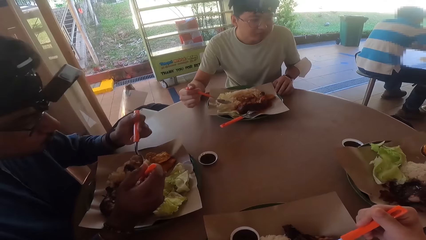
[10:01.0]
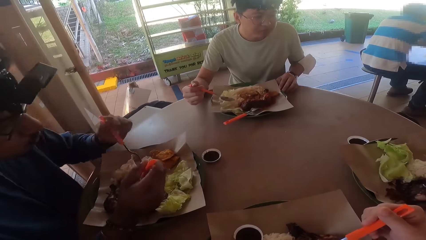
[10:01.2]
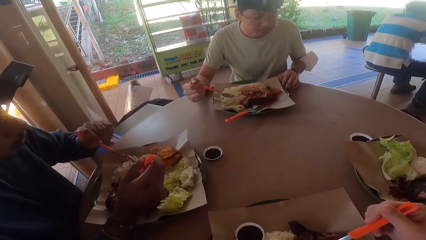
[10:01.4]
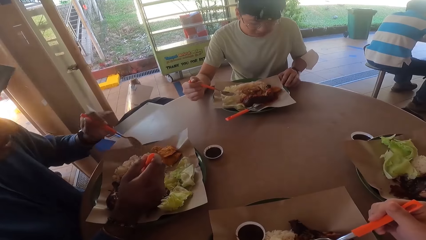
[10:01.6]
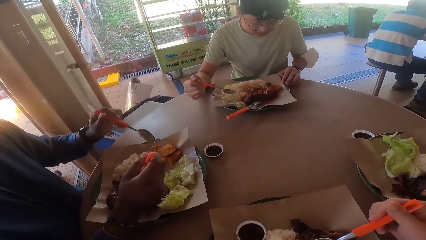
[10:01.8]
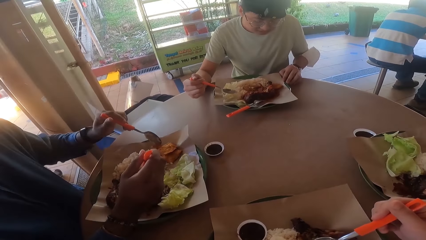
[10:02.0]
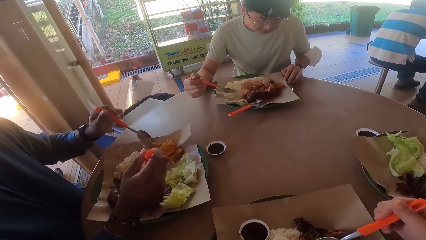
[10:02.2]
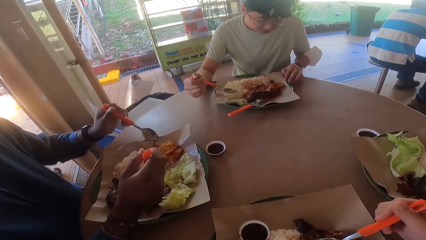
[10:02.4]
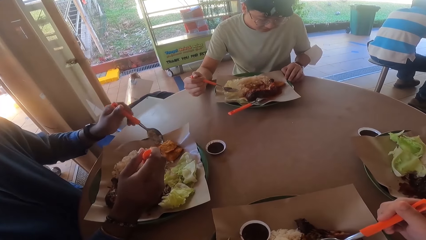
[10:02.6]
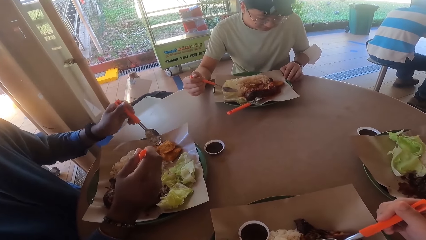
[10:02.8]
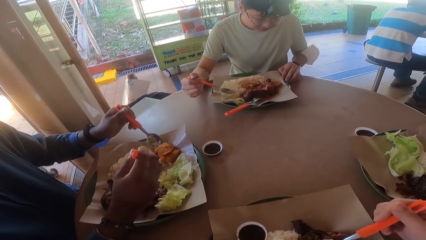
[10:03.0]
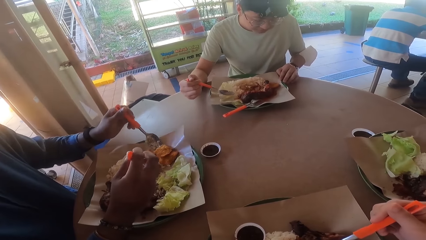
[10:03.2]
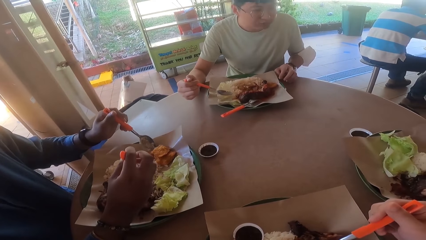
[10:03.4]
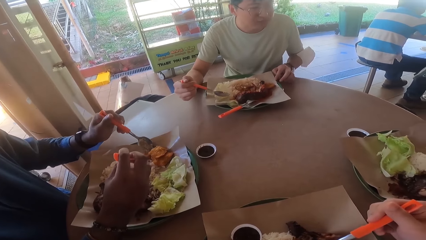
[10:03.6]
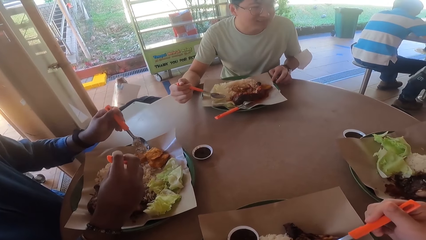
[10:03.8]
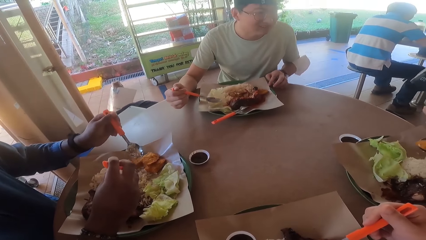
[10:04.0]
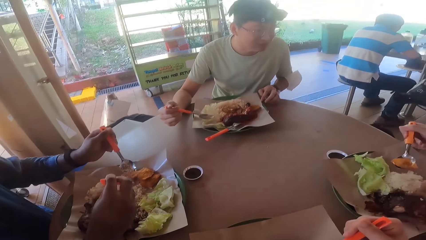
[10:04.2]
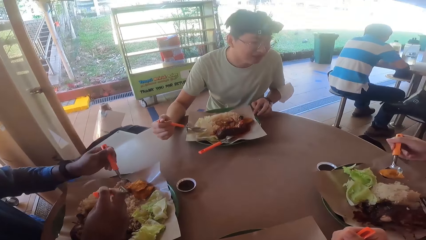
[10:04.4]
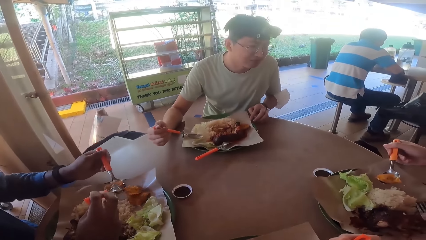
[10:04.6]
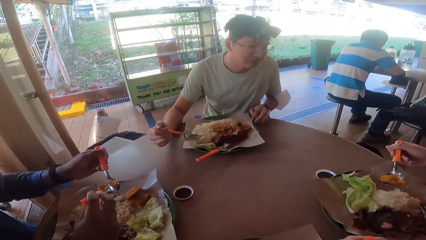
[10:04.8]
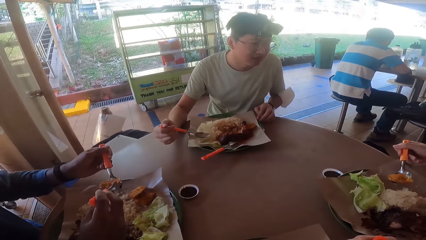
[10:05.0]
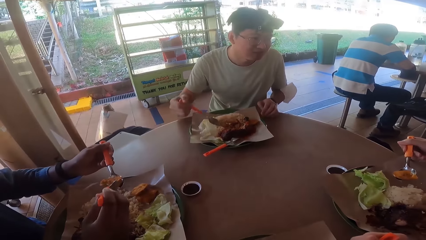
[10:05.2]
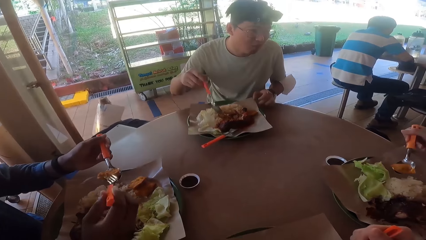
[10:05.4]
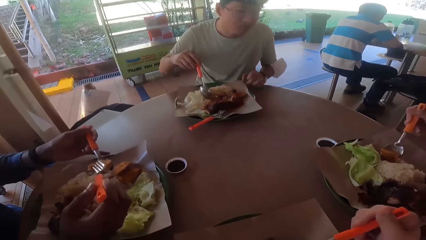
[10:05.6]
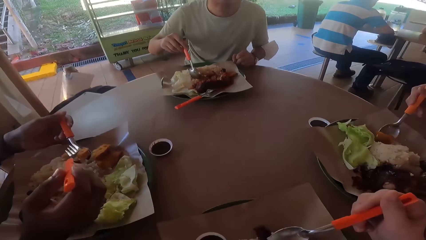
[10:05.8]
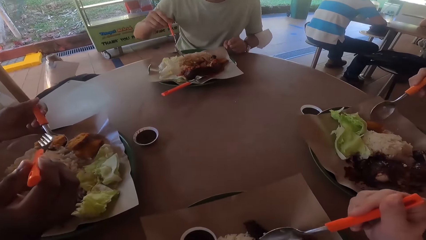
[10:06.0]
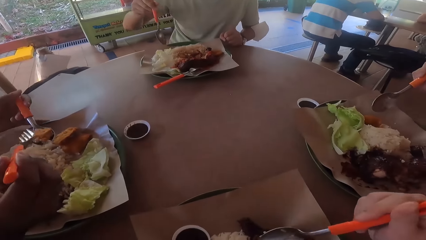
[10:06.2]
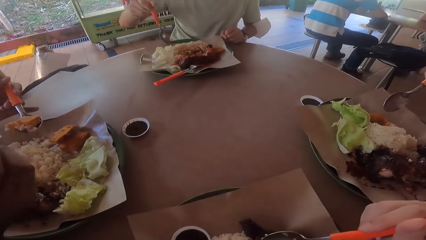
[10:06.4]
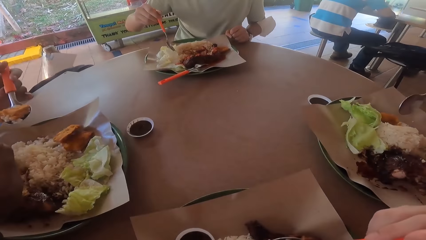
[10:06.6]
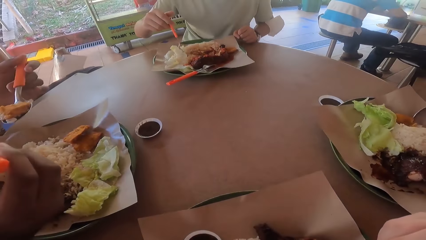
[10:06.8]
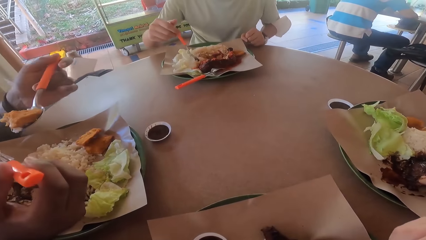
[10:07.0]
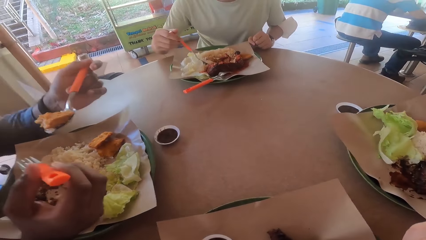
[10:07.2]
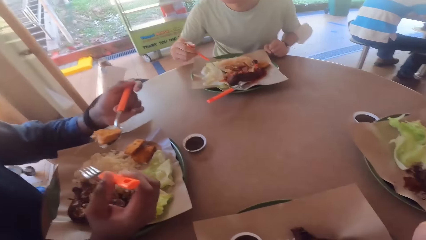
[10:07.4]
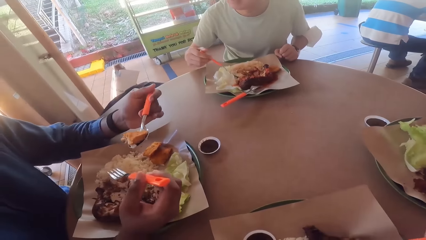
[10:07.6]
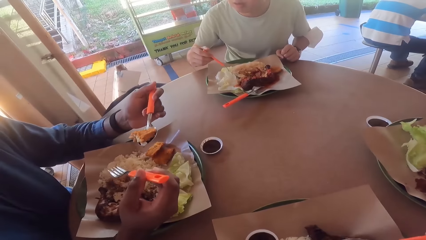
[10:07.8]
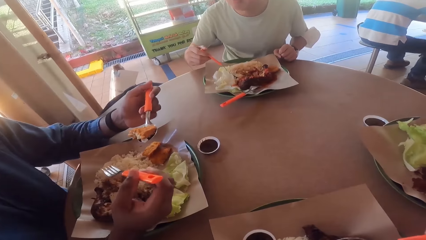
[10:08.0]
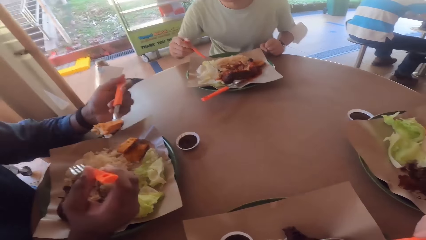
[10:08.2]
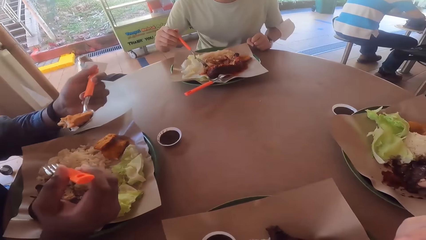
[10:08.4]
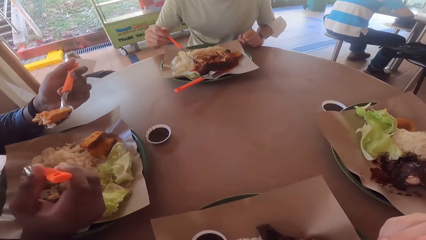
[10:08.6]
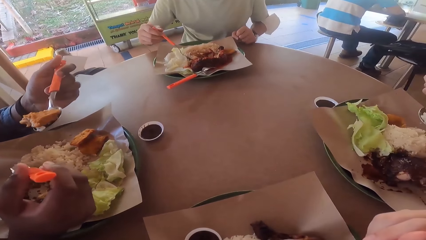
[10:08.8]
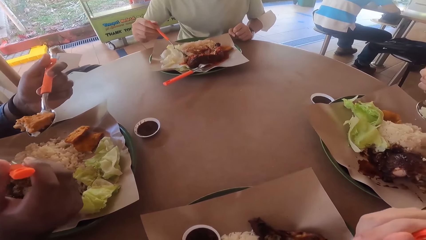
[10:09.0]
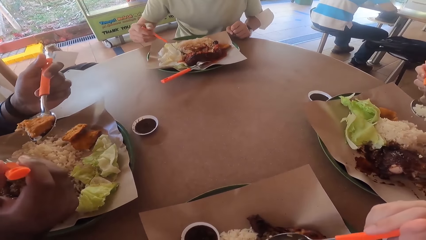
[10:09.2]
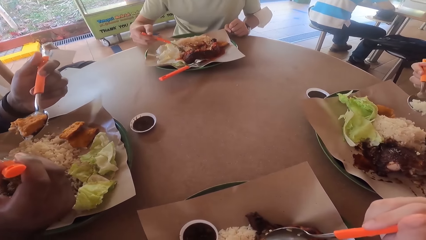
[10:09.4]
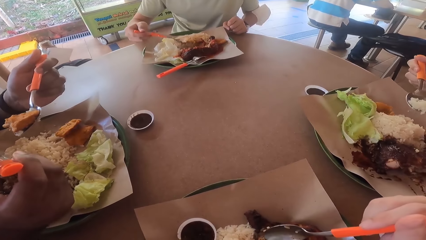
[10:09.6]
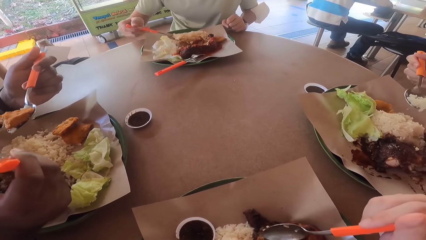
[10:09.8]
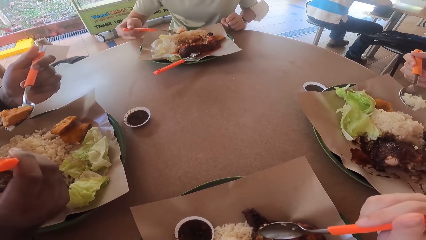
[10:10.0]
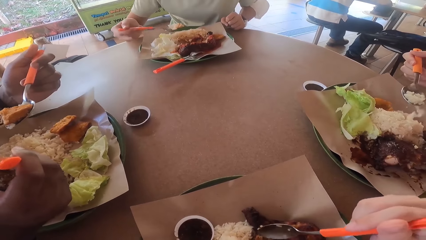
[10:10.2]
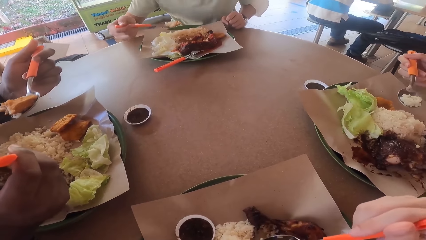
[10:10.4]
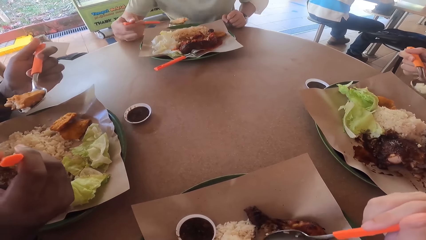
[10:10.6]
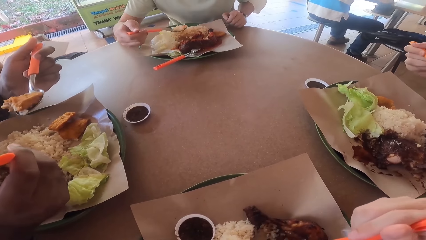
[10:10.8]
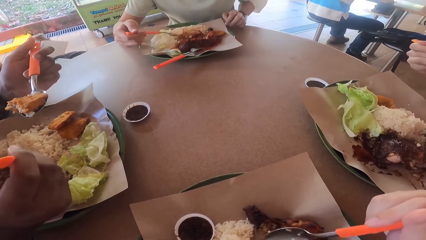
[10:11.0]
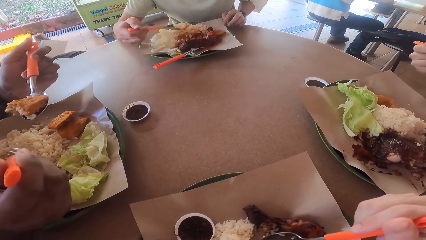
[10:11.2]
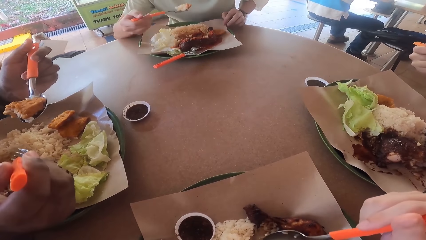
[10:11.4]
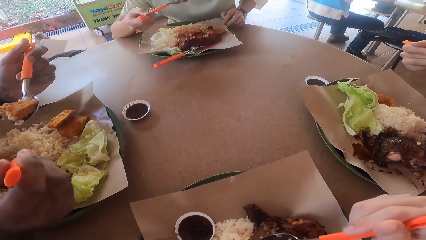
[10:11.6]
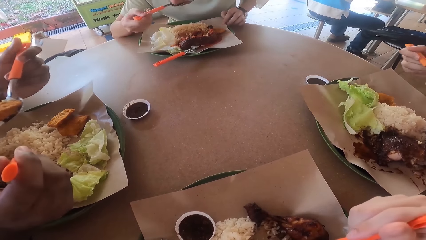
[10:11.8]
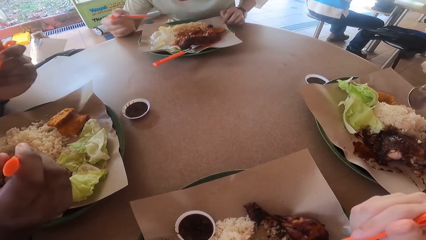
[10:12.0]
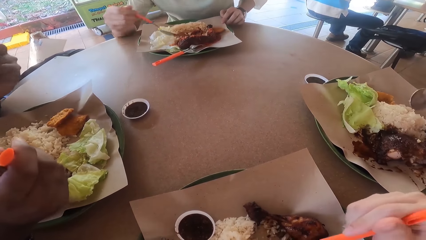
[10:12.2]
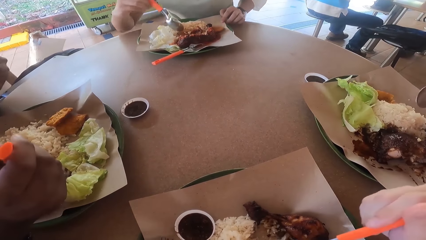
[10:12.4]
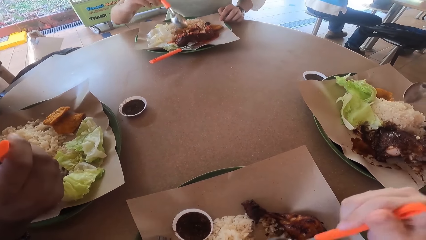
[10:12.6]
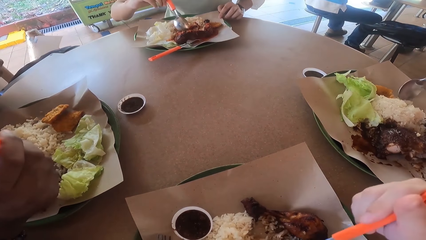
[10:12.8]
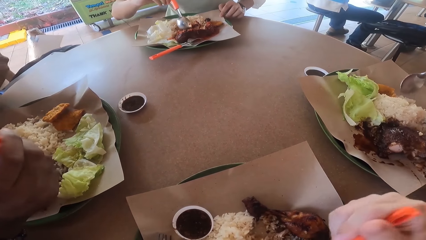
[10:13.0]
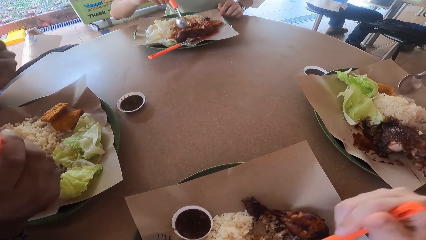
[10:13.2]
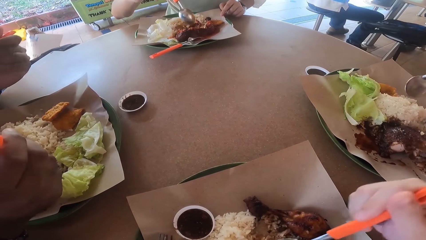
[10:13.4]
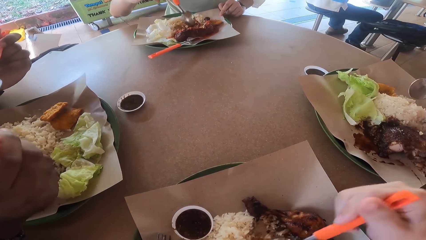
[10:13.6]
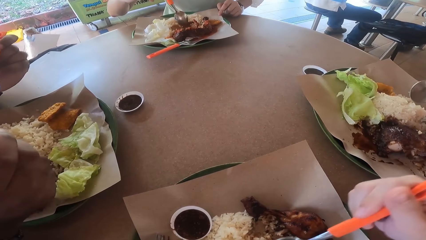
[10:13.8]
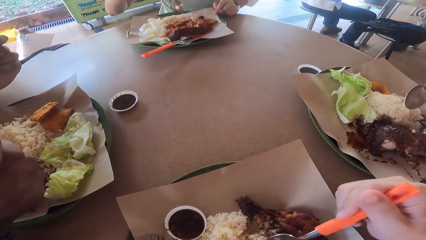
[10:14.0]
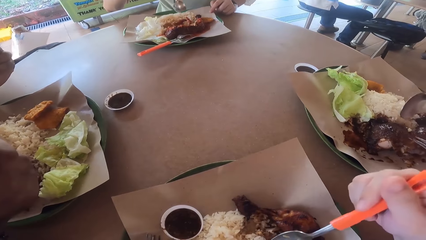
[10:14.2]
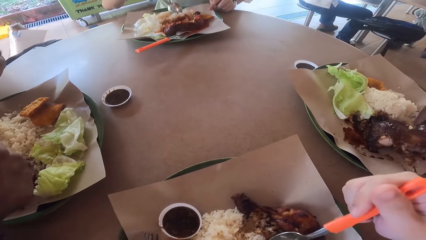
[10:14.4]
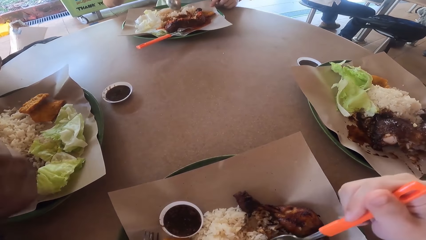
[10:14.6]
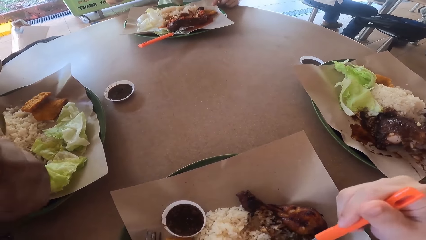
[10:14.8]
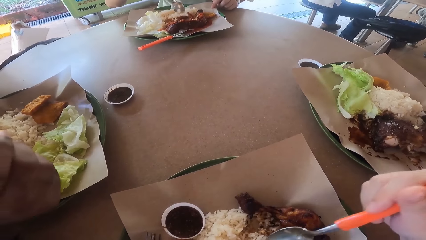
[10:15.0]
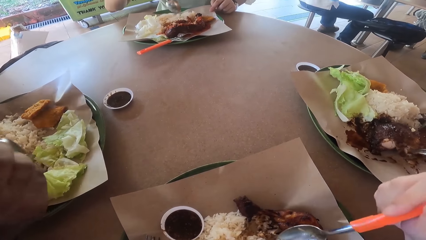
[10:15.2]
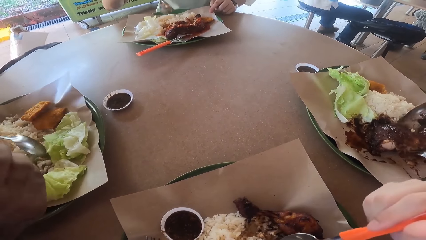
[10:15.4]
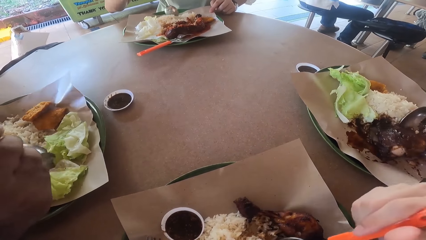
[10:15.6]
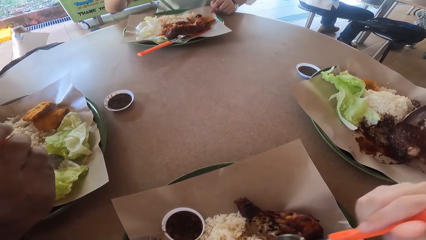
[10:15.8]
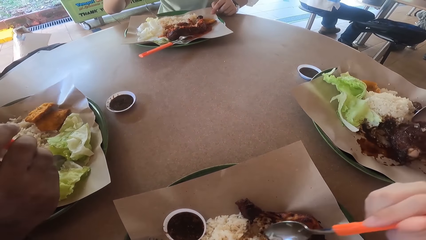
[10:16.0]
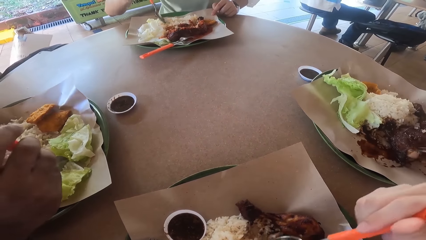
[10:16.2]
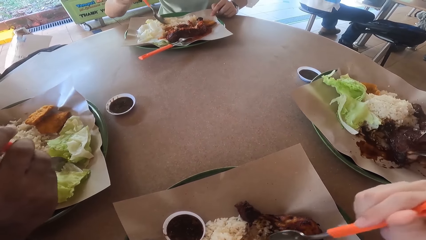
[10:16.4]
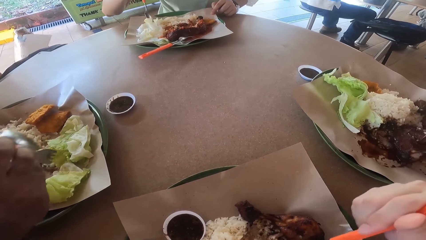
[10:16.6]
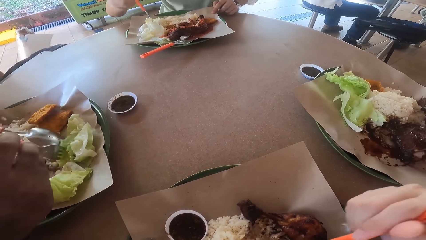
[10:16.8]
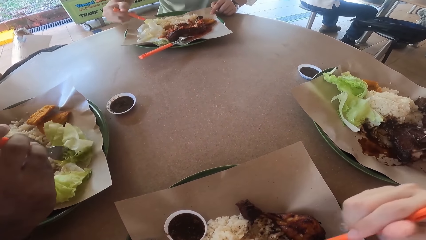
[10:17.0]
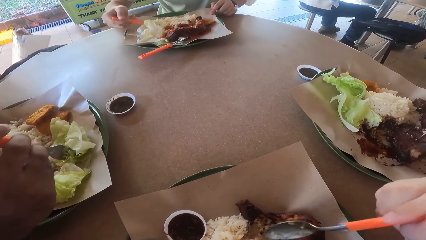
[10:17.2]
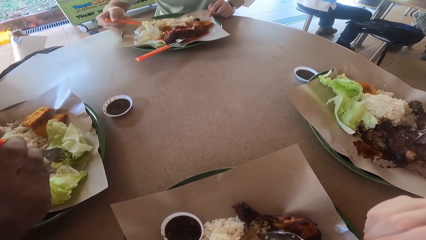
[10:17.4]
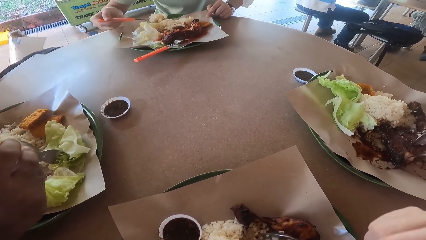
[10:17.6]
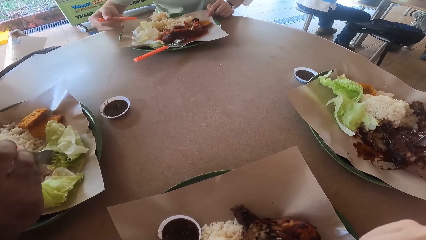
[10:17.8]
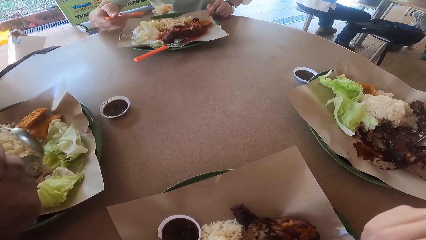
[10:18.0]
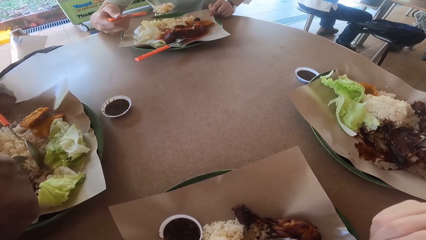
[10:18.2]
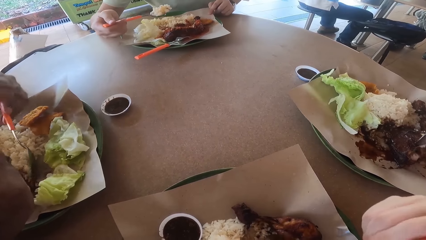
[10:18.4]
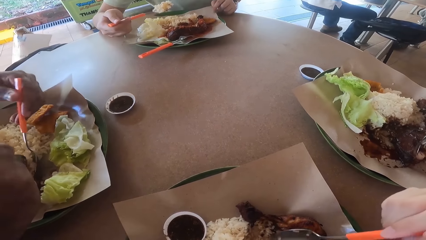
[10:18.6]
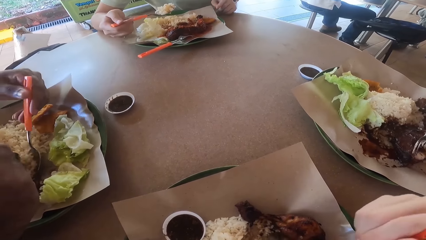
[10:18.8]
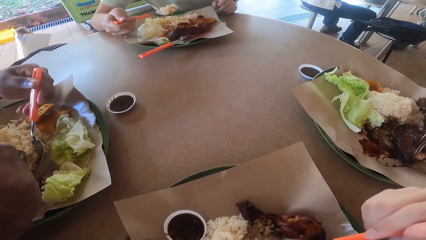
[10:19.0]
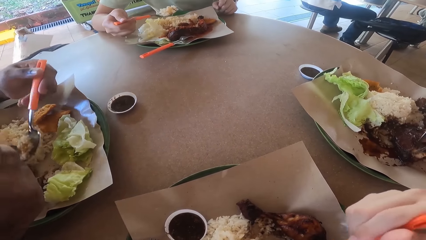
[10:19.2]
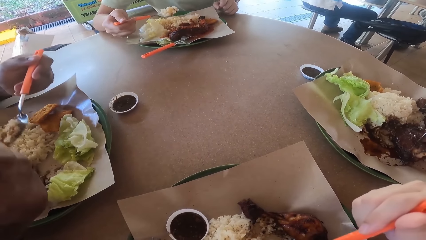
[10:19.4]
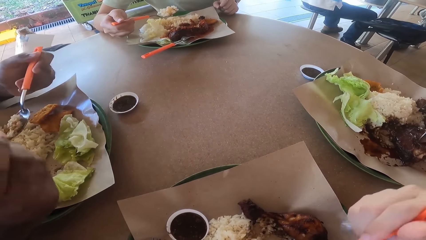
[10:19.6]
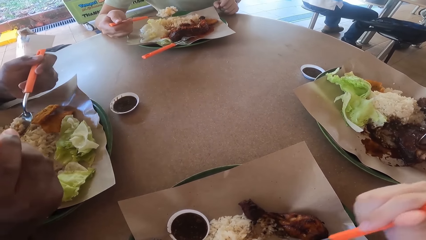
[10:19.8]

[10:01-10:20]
Three persons eat from their plates. A man converses with another man.
